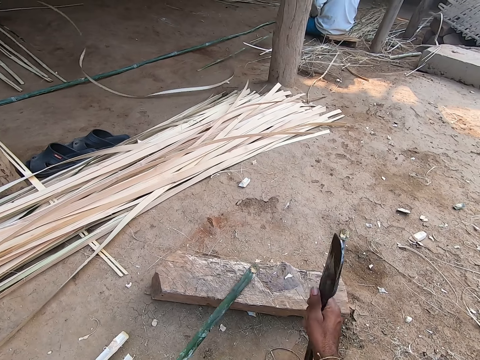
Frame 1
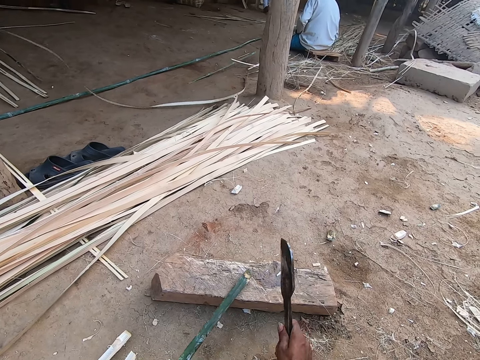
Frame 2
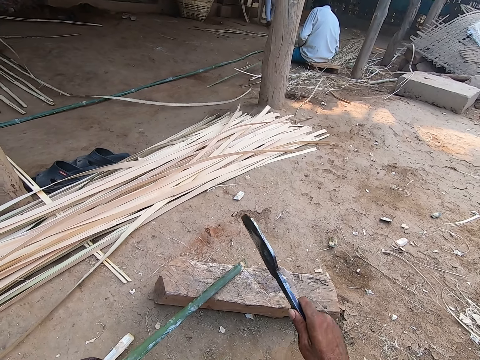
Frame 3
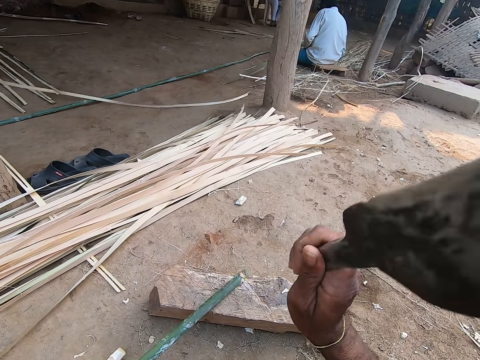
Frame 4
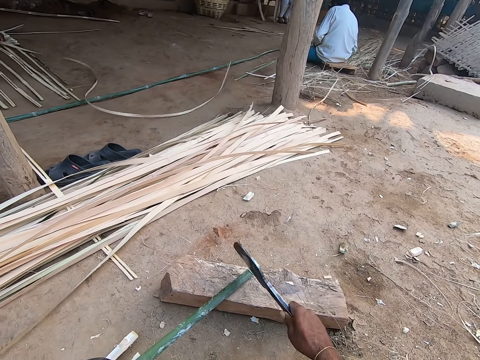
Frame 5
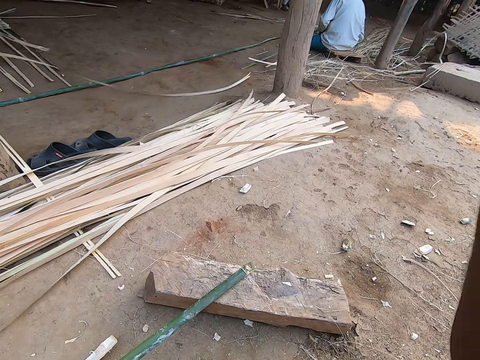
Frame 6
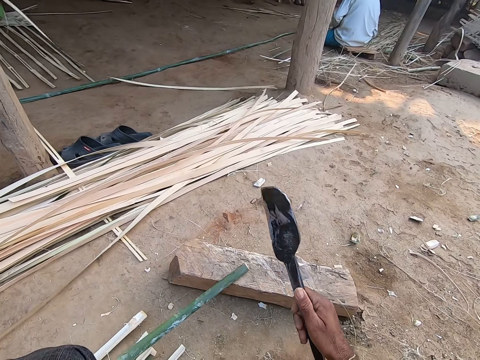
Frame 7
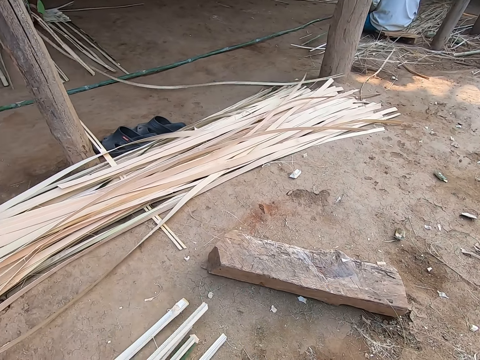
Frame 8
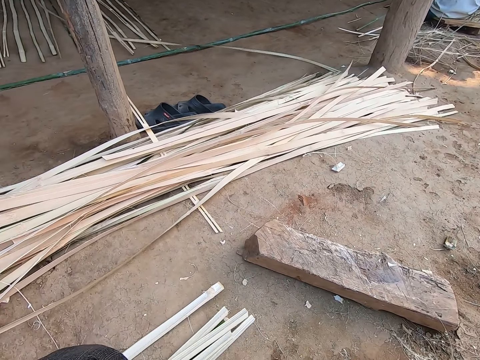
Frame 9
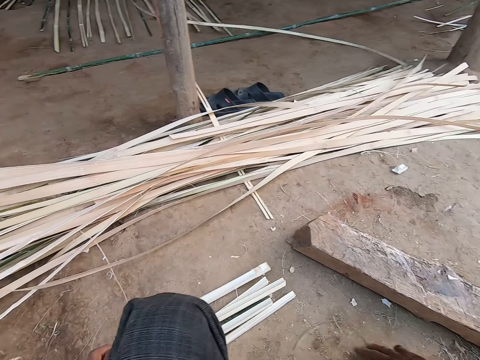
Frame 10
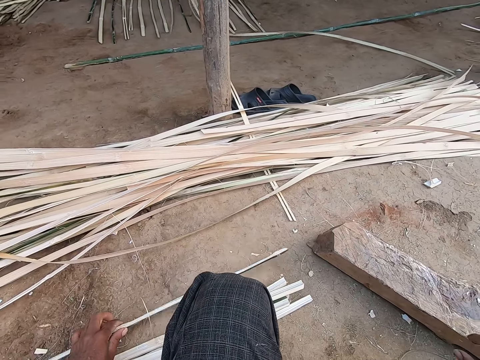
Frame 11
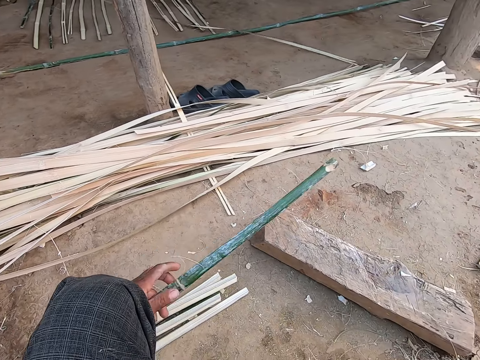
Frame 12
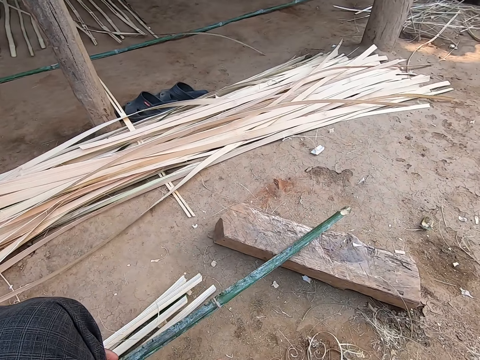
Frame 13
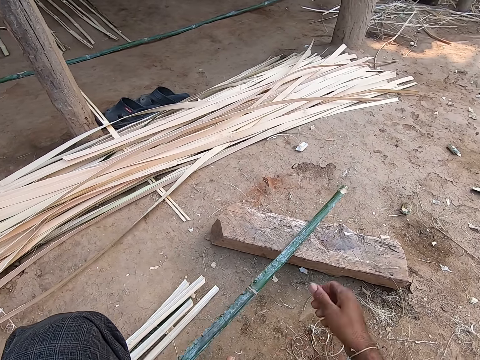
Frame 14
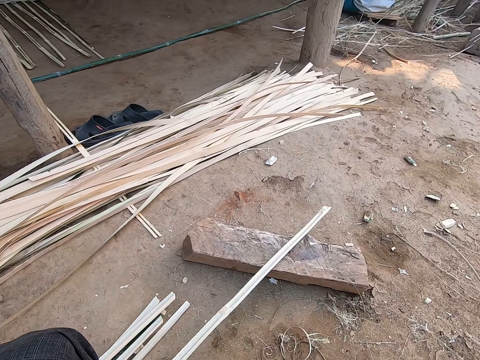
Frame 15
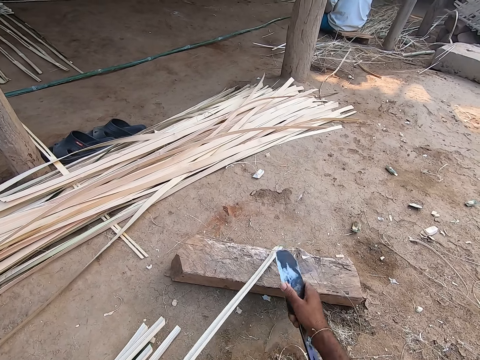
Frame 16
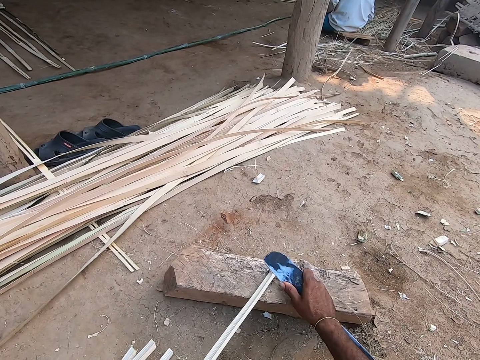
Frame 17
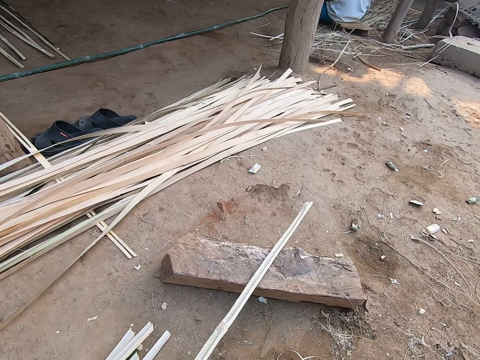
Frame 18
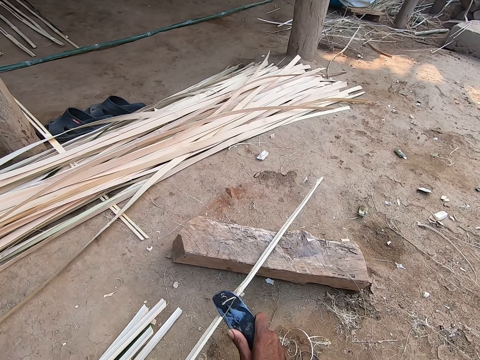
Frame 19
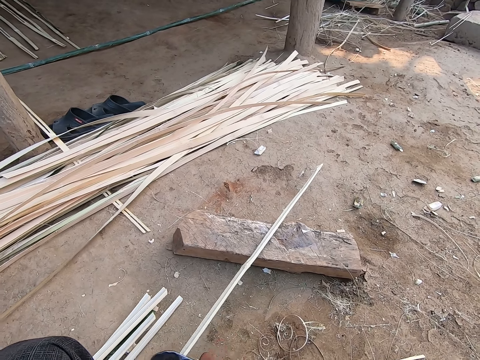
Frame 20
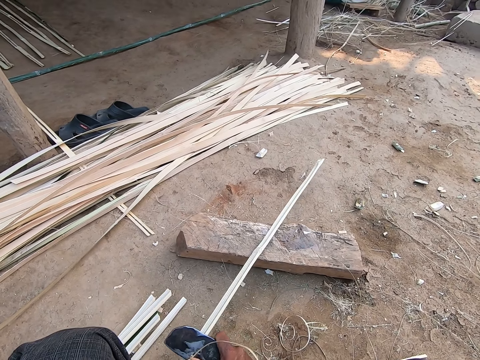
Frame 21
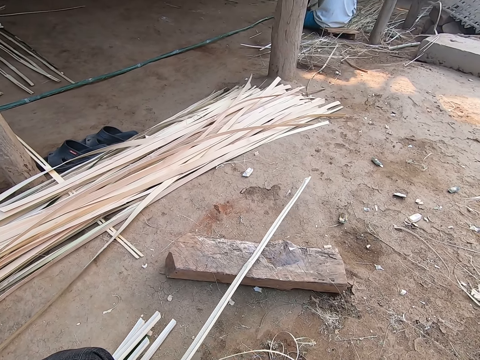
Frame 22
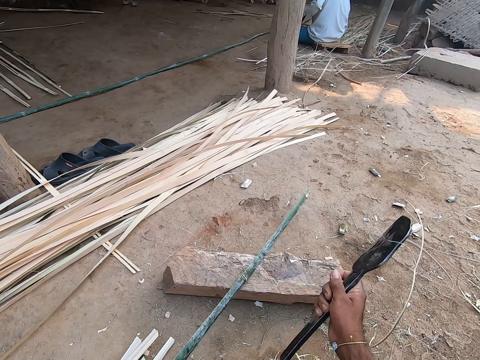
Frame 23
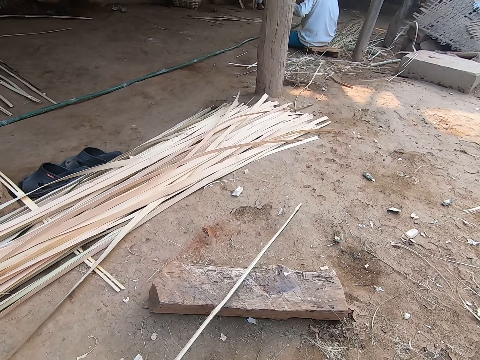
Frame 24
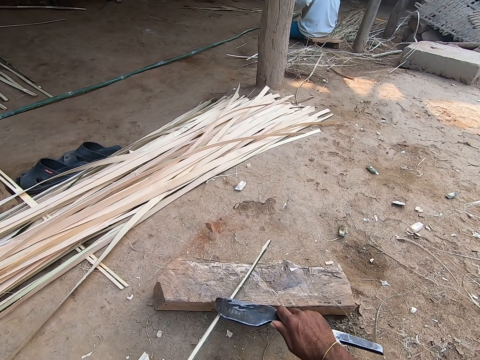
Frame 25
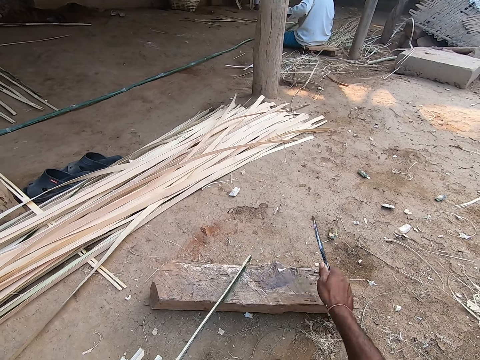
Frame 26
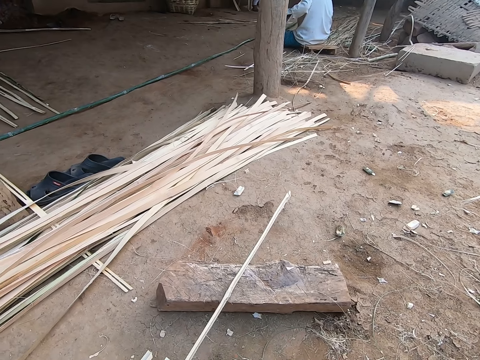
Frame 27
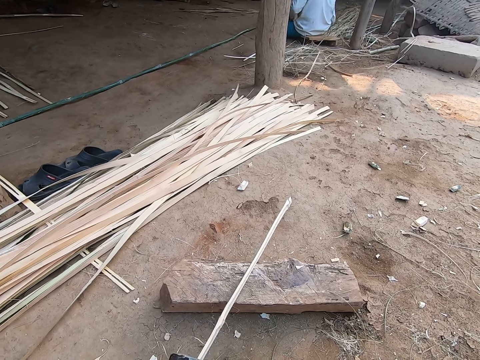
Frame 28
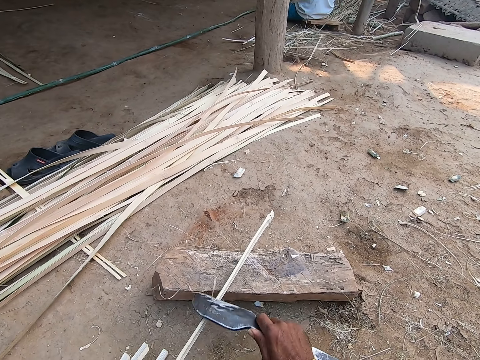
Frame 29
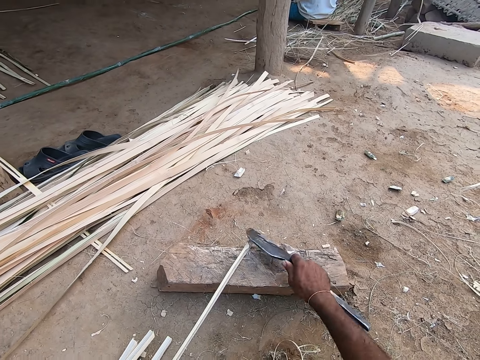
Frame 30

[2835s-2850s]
The camera wearer flips the bamboo strip or stick with his left hand. He cuts off the edge of the bamboo strip with the knife in his right hand. He drops the bamboo strip on the ground with his left hand. He pulls the stick off the wood plank or piece of wood. He gathers the bamboo strips on the ground with both hands. He pushes the stick aside. He picks up the bamboo strip from the ground with his left hand, places the bamboo strip on the piece of wood with his left hand, flips the bamboo strip on the piece of wood with his left hand, and scrapes the bamboo strip on the piece of wood with the knife in his right hand. He cuts the stick with the knife. He drops a bamboo scrap on the ground with his right hand. He scrapes the bamboo strip on the piece of wood with the knife in his right hand.

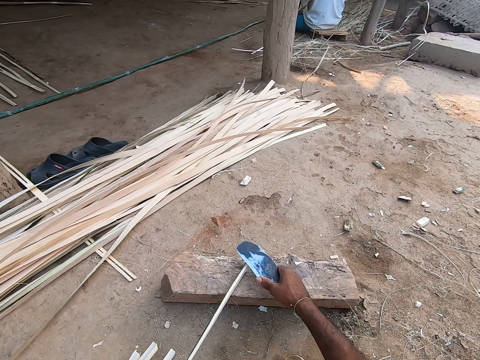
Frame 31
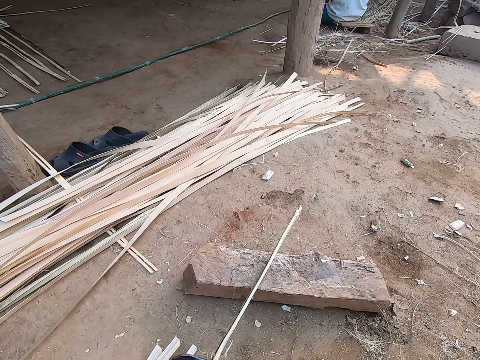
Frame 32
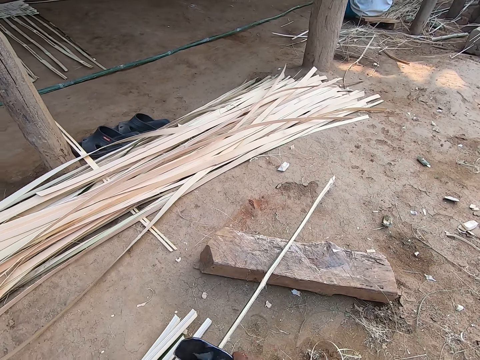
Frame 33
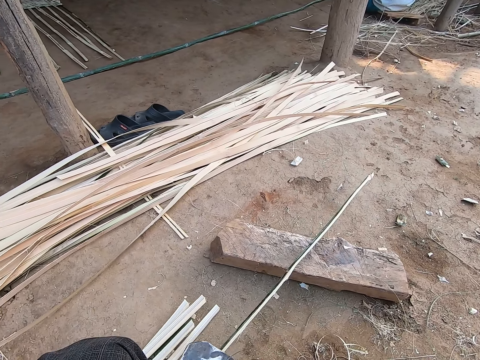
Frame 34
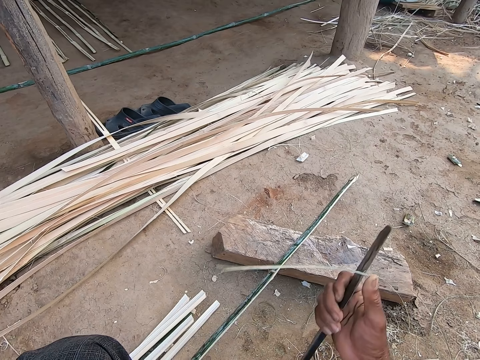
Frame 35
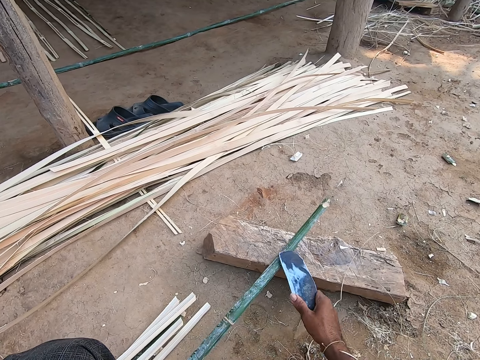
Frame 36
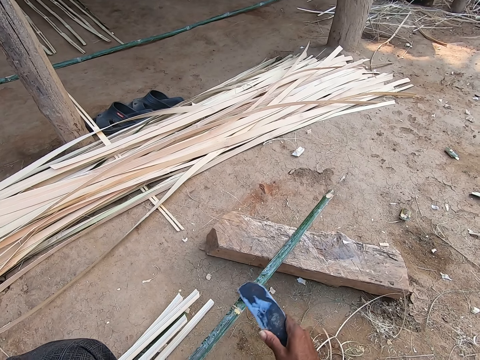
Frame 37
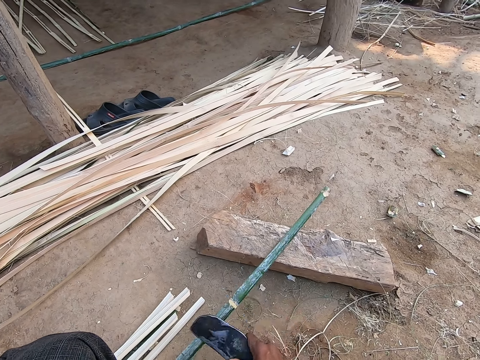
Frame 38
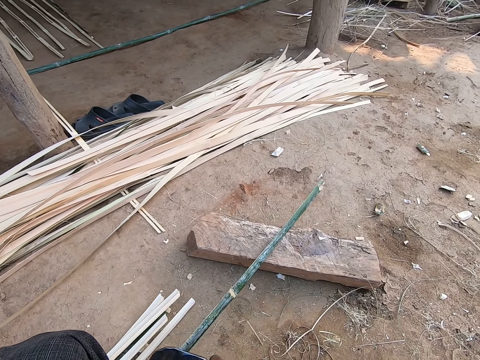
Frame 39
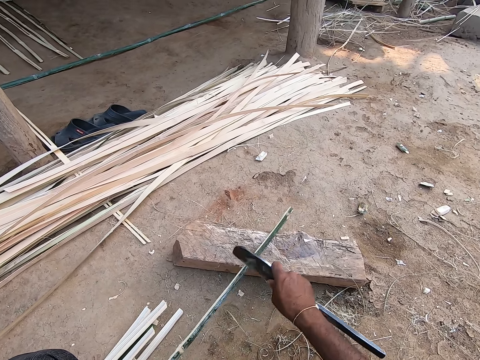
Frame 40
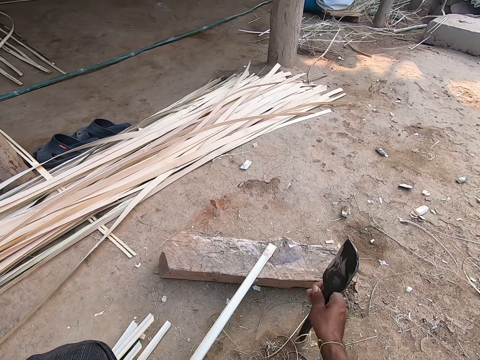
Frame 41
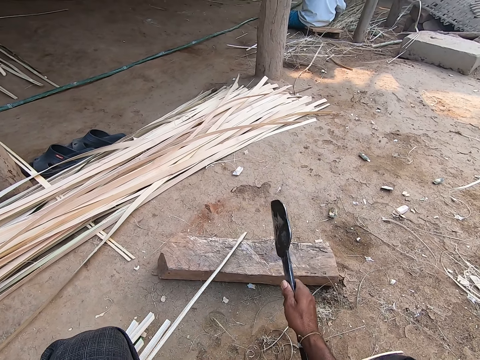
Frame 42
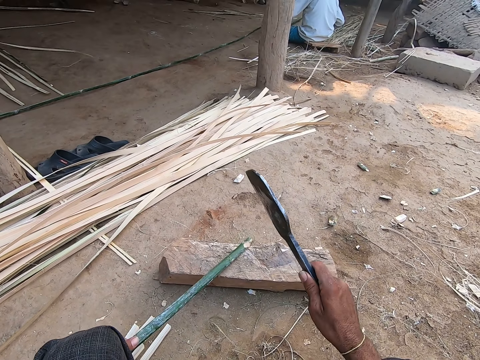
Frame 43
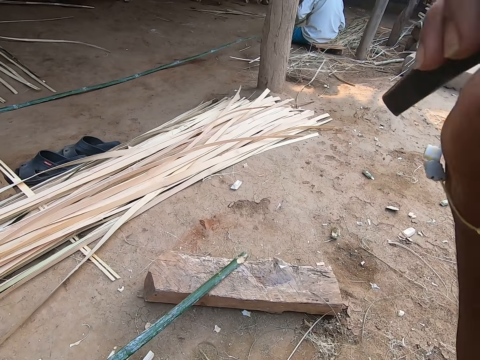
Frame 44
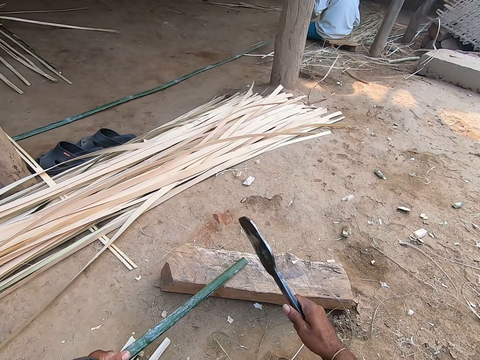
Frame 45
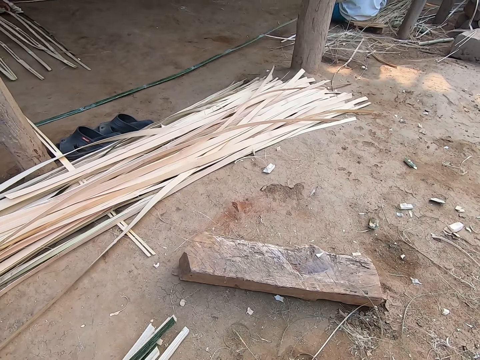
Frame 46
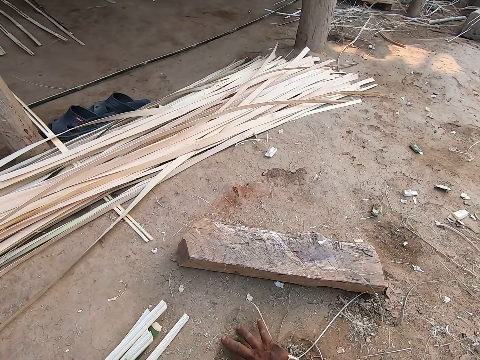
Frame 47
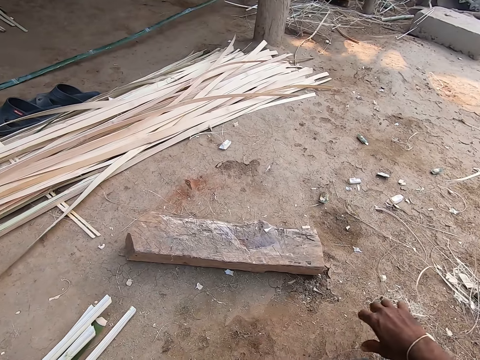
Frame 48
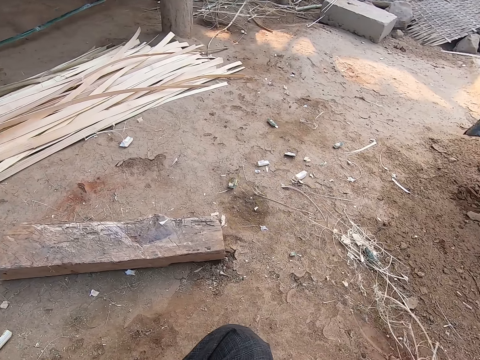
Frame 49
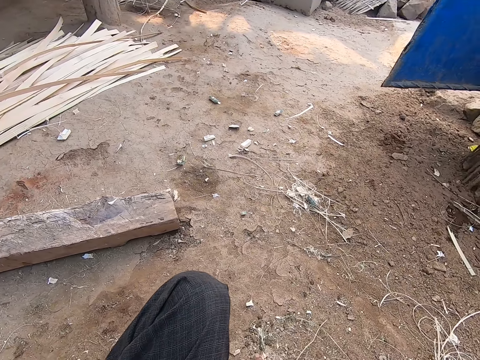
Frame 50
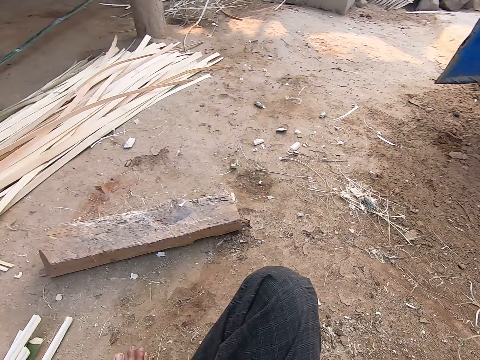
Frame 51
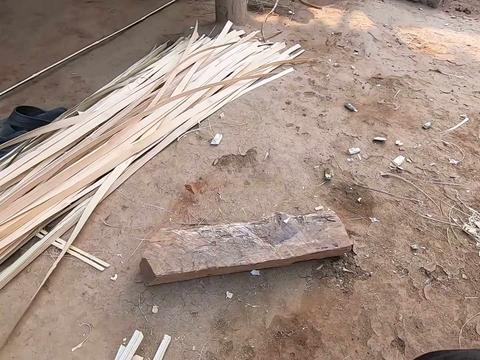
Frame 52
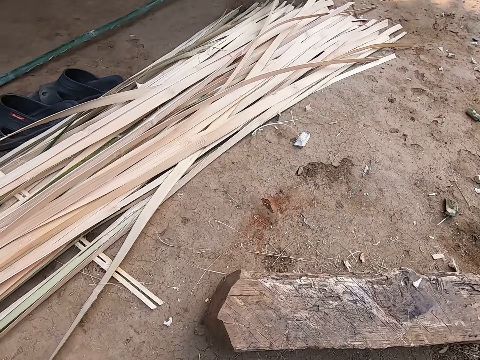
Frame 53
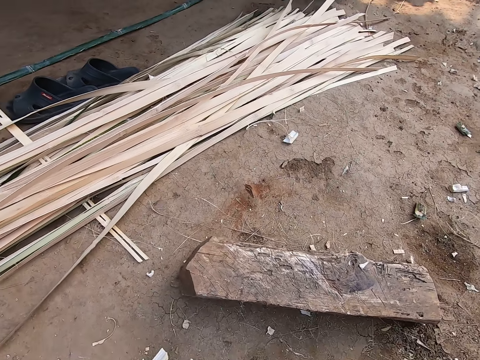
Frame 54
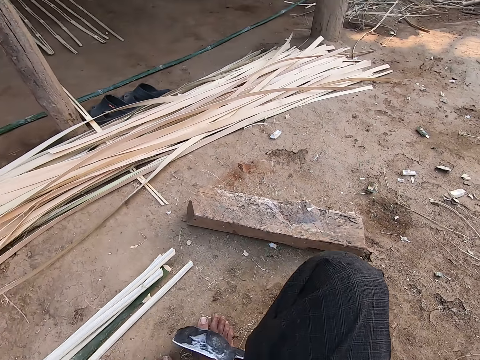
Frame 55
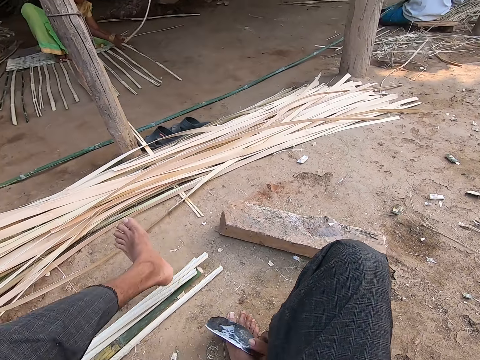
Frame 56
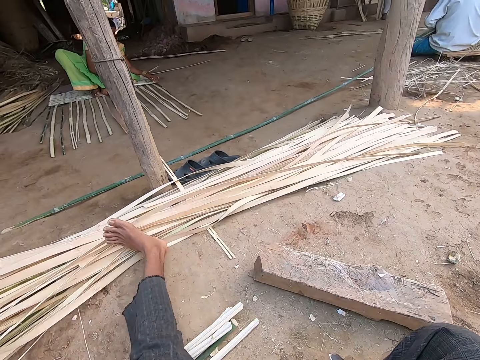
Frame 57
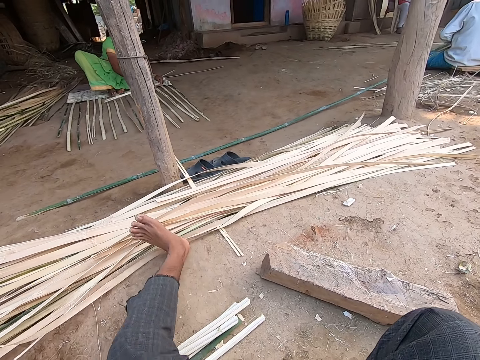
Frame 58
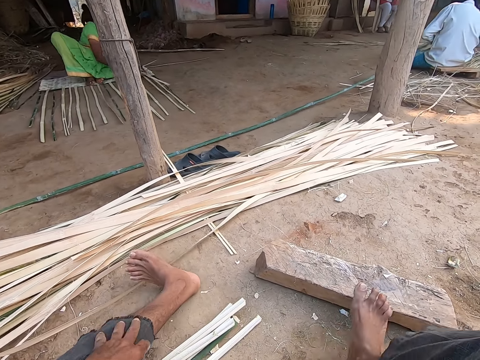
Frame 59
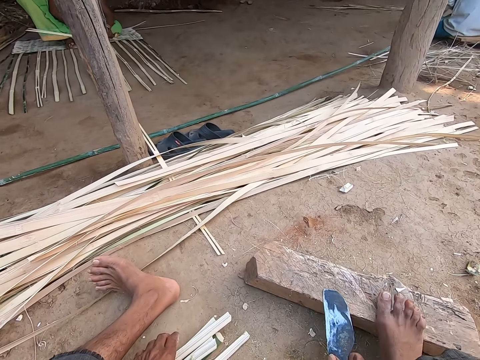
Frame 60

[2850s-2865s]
The camera wearer drops a bamboo scrap on the ground with his right hand. He scrapes the bamboo strip or stick on the piece of wood or wood plank with the knife in his right hand. He cuts off the edge of the bamboo strip with the knife in his right hand. He drops the bamboo strip on the ground with his left hand. He pulls the stick off the wood plank. He moves some bamboo scraps on the ground with his right hand. The woman weaves a basket base on the ground with both hands. The camera wearer pushes the stick peels aside with his leg. The woman places her right foot on the piece of wood. The camera wearer places the knife on the piece of wood with his right hand. He moves the bamboo strips on the ground with his left hand.
